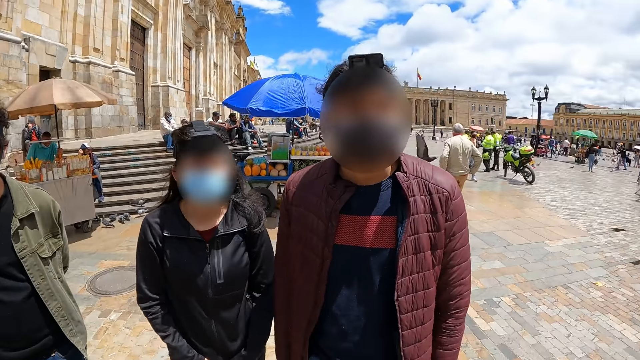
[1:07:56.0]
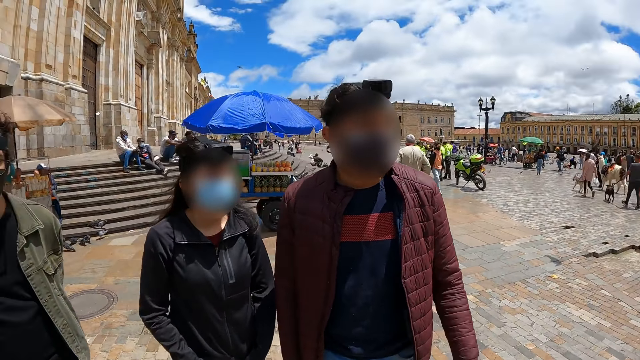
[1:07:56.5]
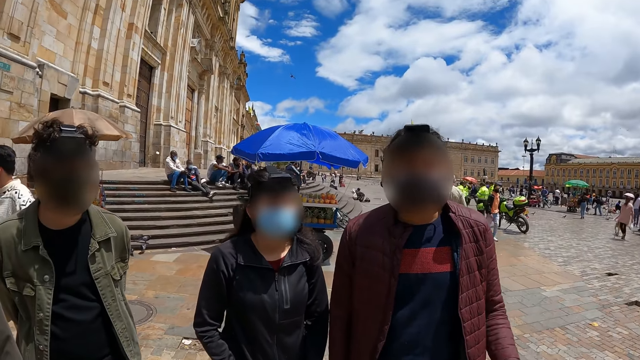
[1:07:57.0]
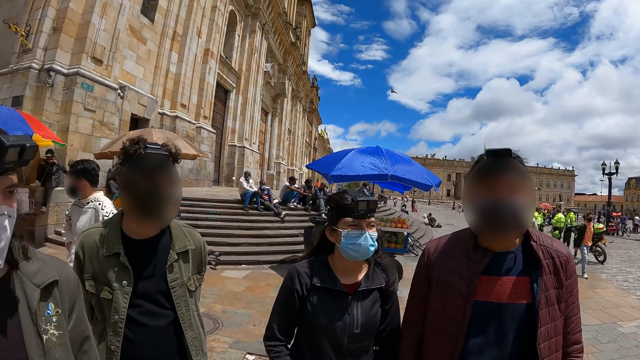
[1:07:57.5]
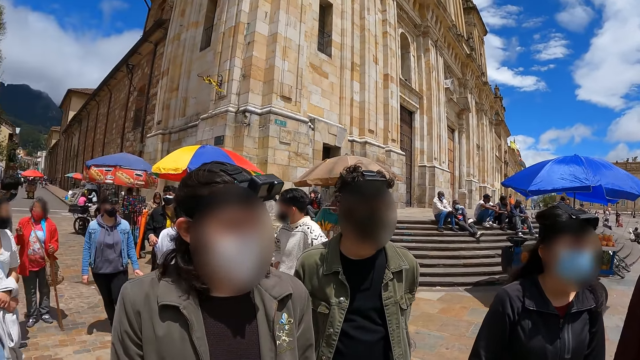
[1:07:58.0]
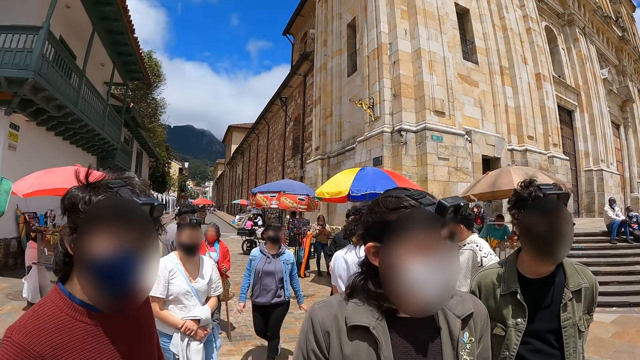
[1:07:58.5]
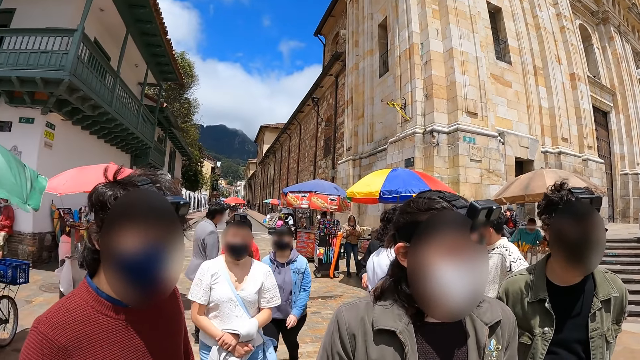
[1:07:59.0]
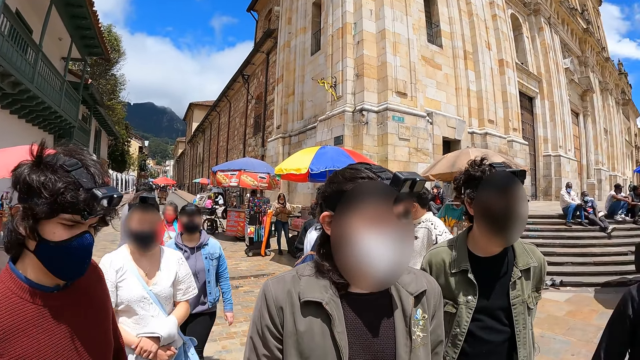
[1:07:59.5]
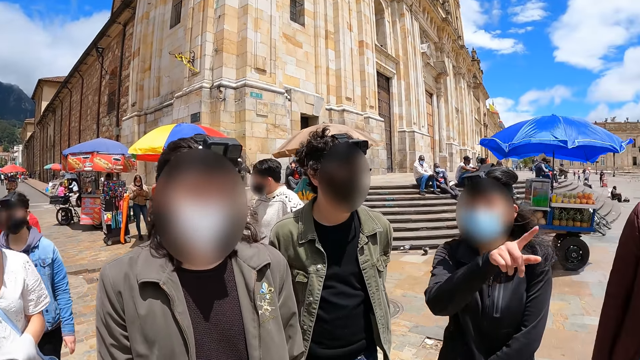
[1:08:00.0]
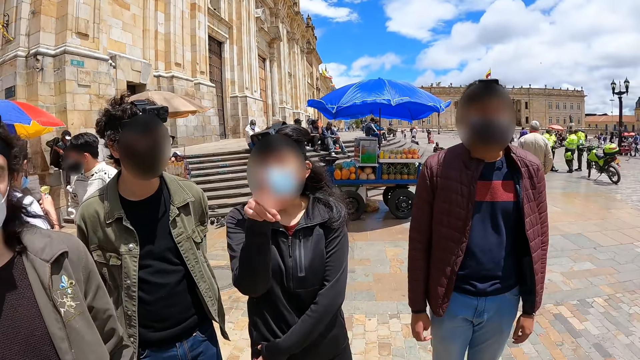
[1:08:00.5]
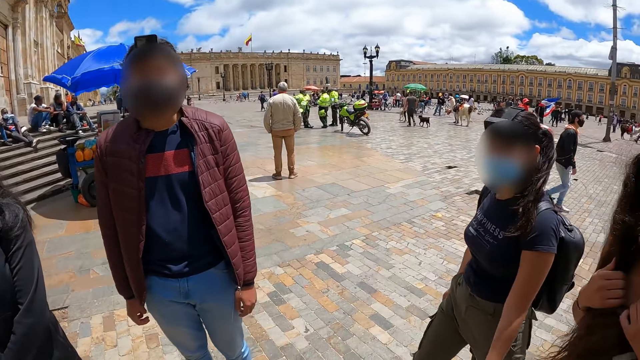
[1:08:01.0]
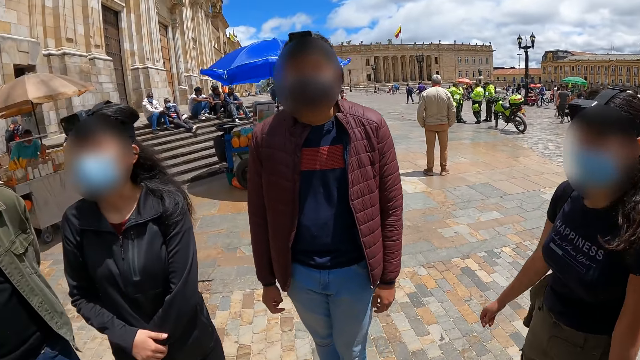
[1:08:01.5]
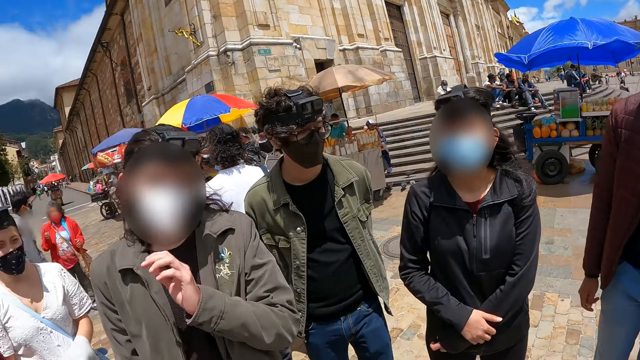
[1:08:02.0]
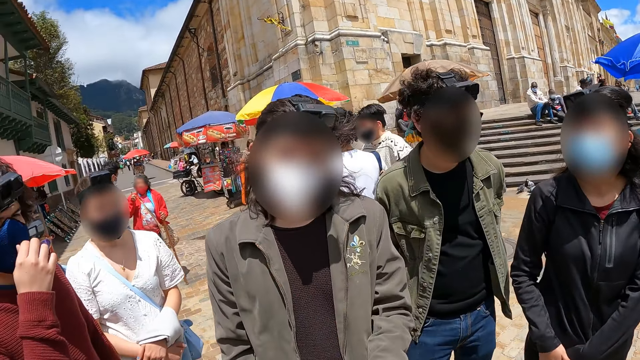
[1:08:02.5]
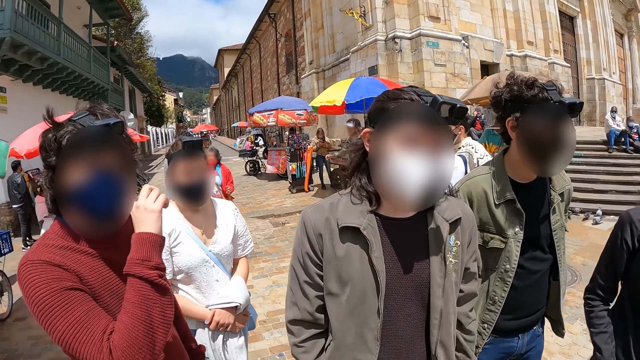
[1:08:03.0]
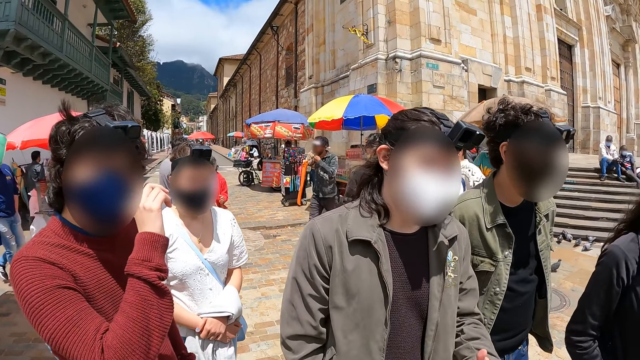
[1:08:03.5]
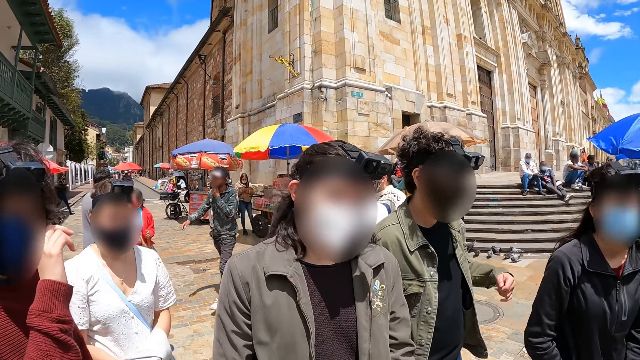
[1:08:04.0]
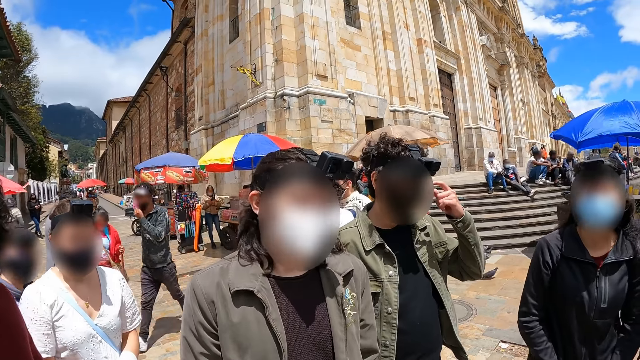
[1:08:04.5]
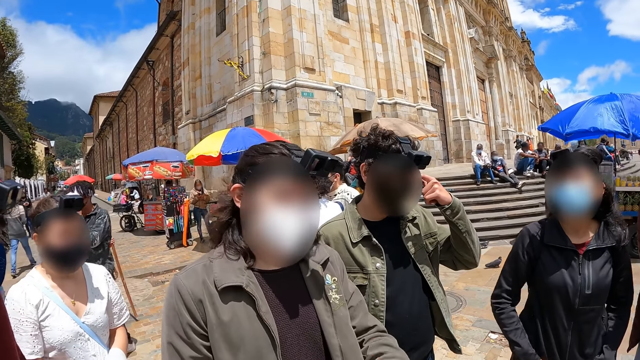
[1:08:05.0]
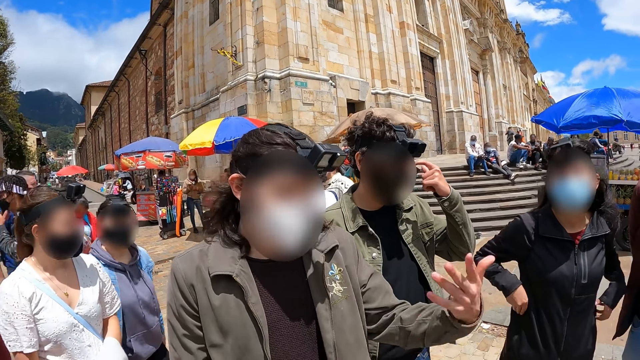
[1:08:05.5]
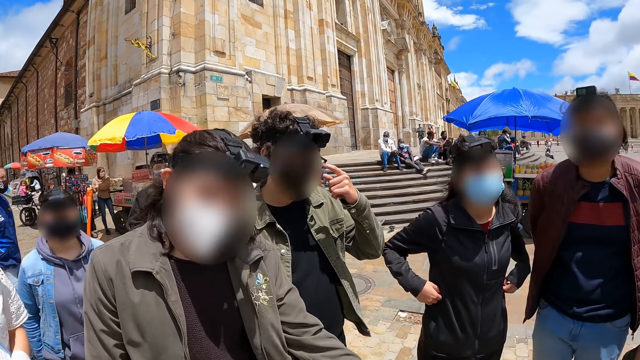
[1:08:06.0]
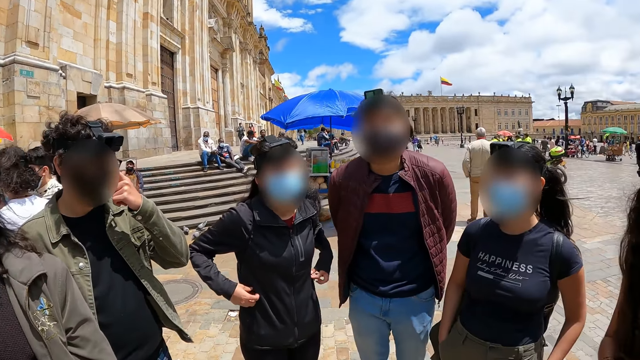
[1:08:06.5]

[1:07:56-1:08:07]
The camera wearer turns around. A man moves the left hand. The camera wearer dialogues with a person. They look around. They turn around. A woman points out. Another woman walks towards the man. A third woman moves the left hand. Another man touches the face with the right hand. The third woman moves the left hand.

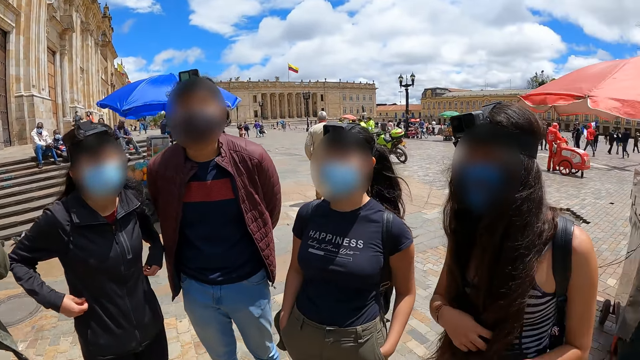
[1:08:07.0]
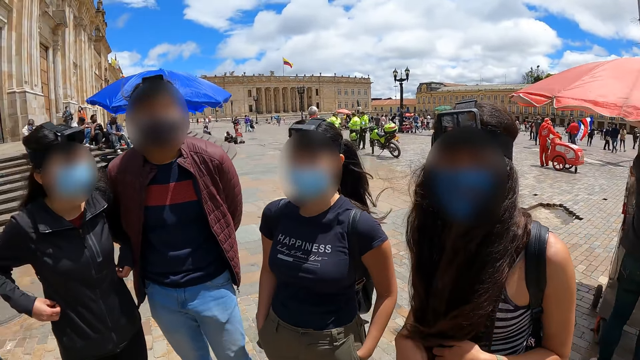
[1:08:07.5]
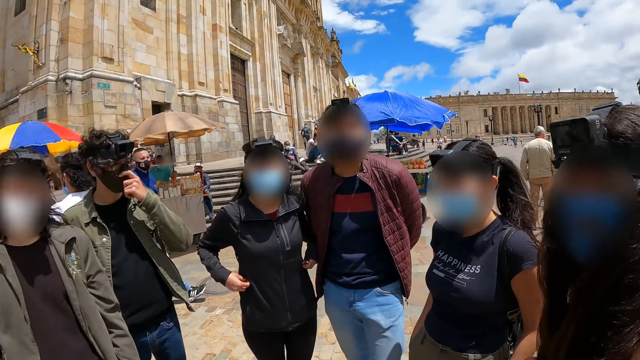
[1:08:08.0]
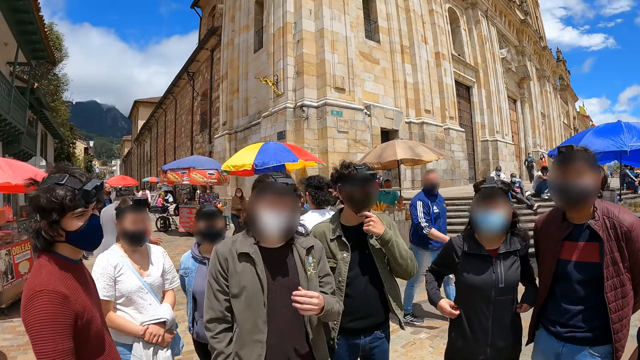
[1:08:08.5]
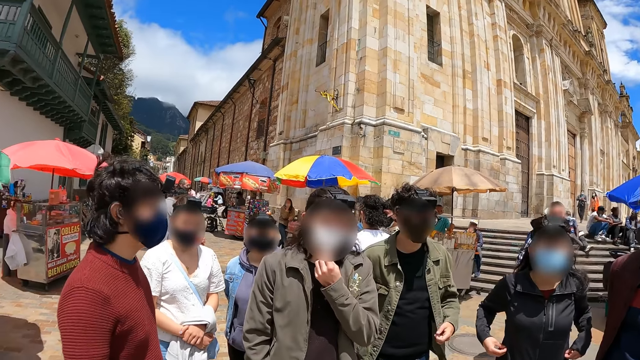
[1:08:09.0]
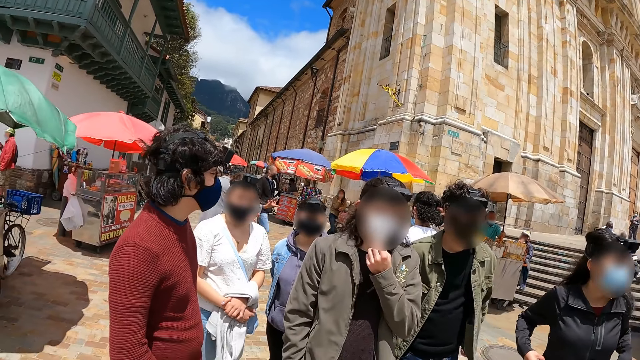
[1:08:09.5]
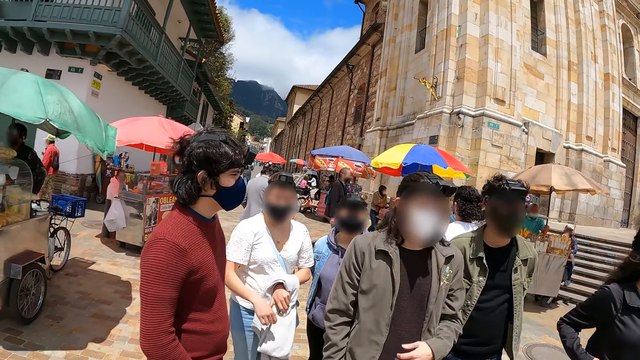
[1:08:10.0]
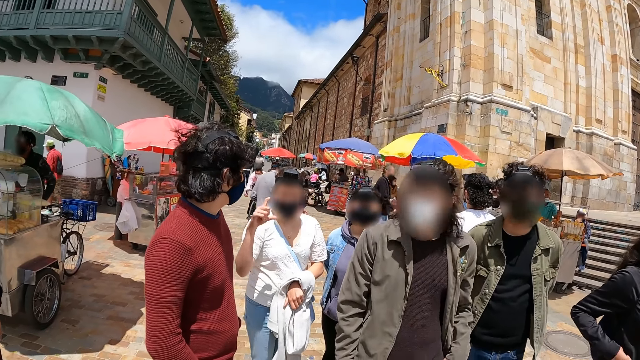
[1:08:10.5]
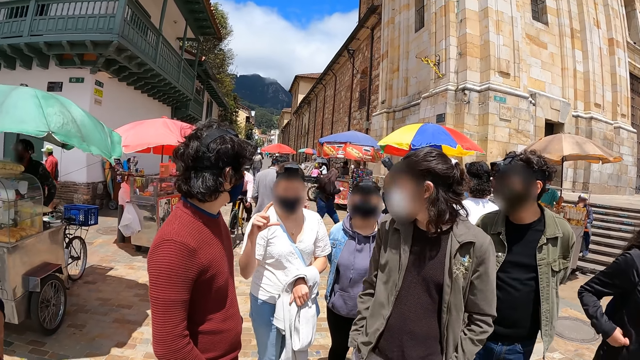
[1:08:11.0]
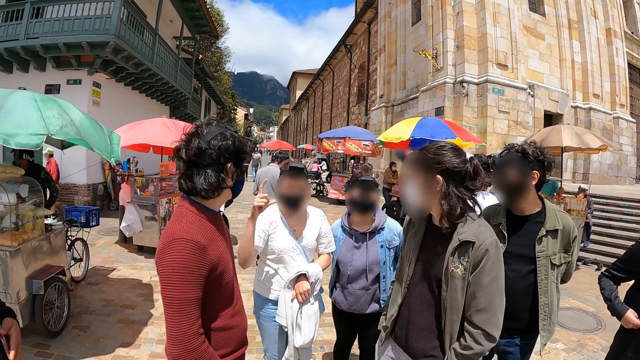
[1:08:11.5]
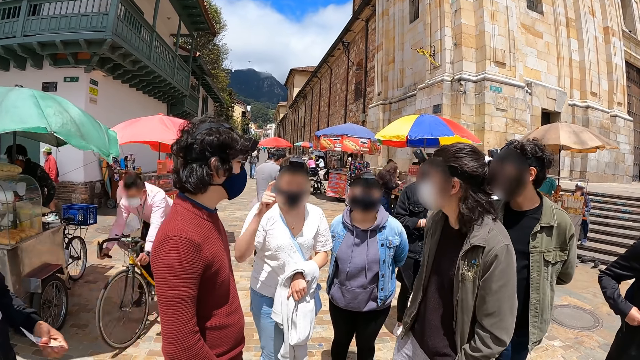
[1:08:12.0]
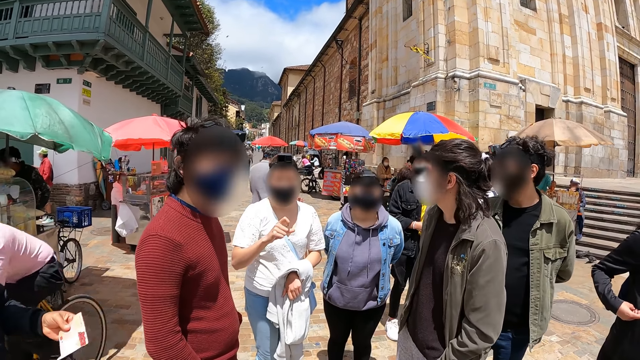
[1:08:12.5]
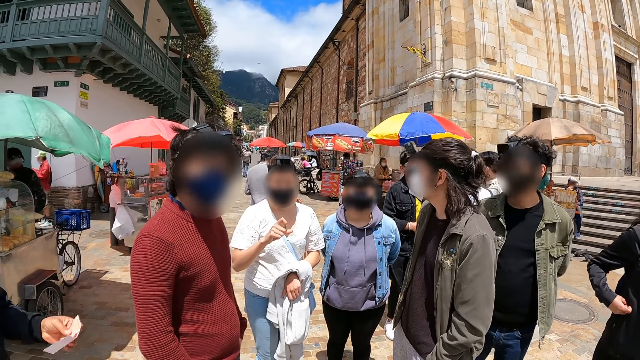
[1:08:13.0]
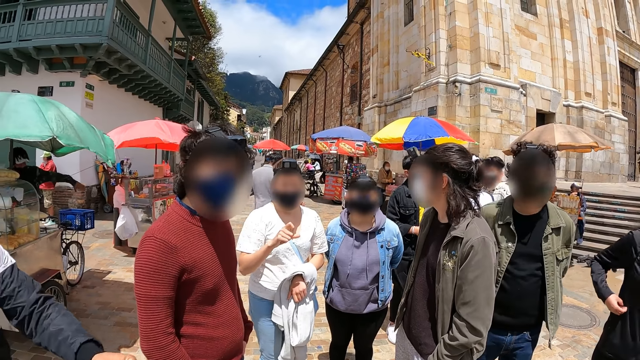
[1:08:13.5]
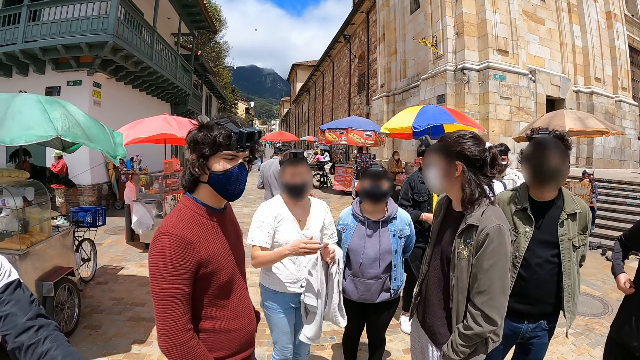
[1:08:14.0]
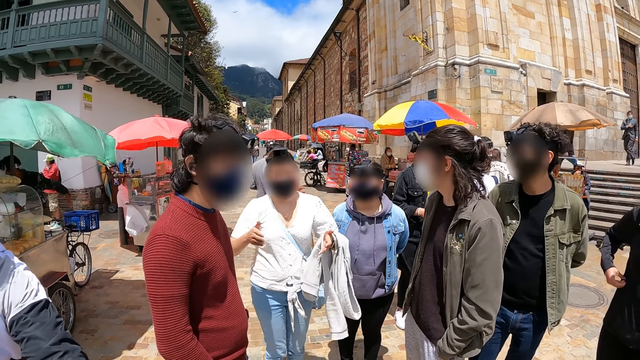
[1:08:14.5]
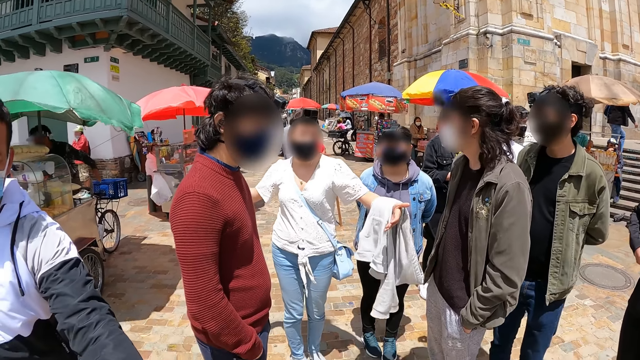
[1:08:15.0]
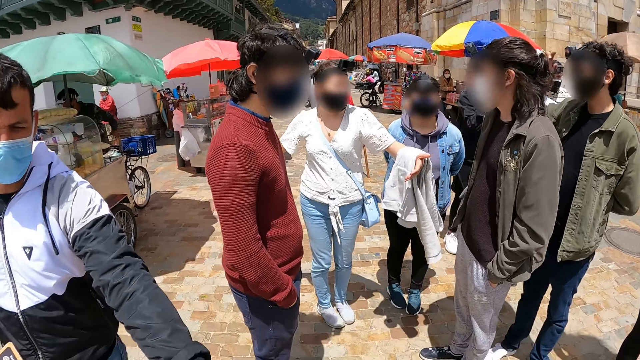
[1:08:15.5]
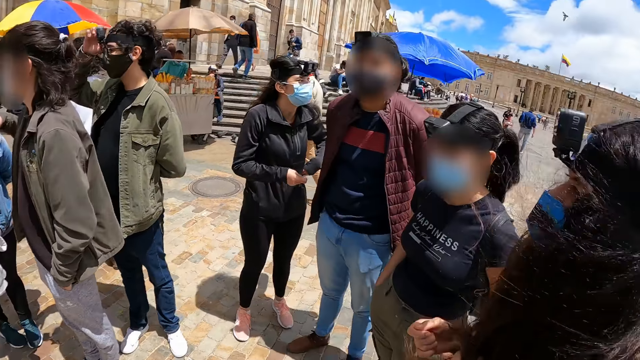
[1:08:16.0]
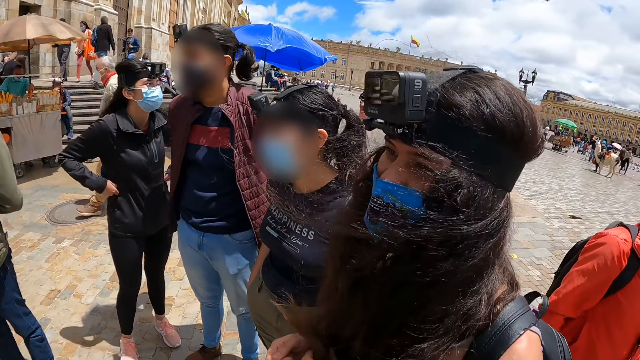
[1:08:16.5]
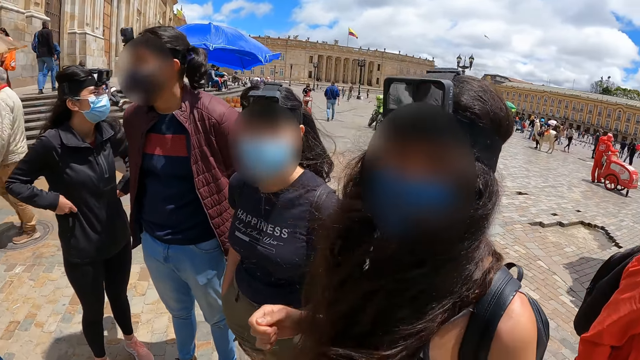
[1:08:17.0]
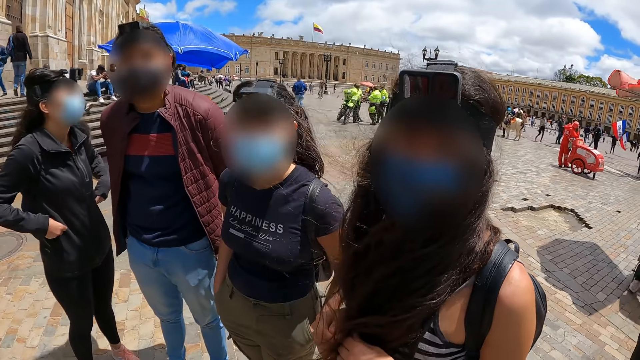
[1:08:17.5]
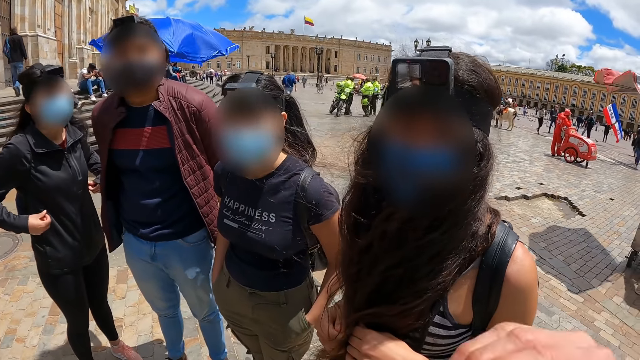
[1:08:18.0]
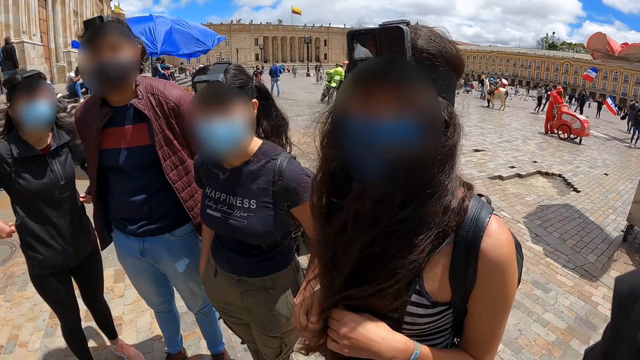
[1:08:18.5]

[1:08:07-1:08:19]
A woman looks around. A man moves the left hand. Another woman moves the right hand. The other woman moves both hands. The first woman looks around. The camera wearer dialogues with a person.
